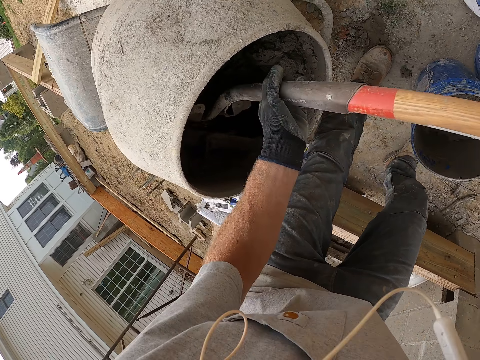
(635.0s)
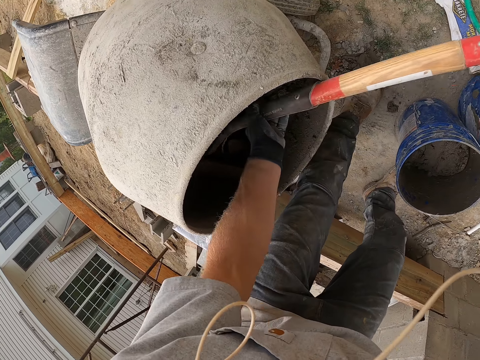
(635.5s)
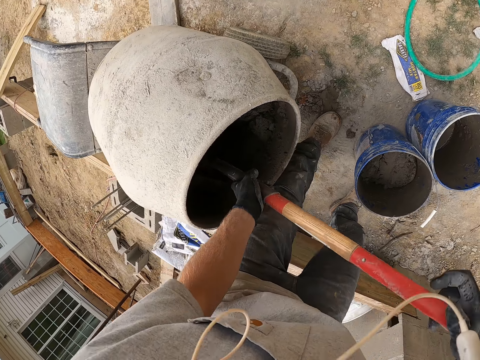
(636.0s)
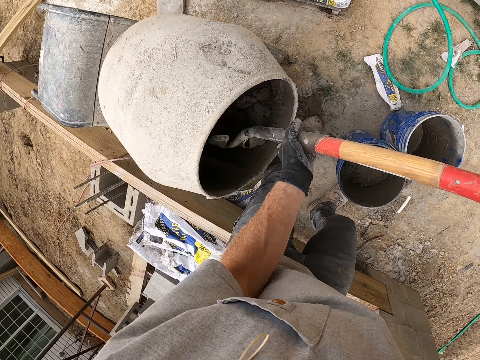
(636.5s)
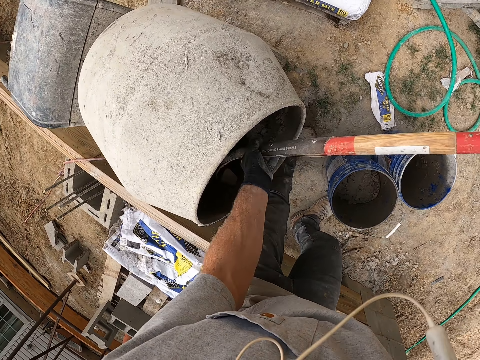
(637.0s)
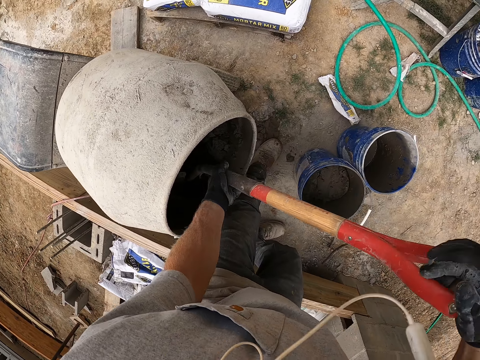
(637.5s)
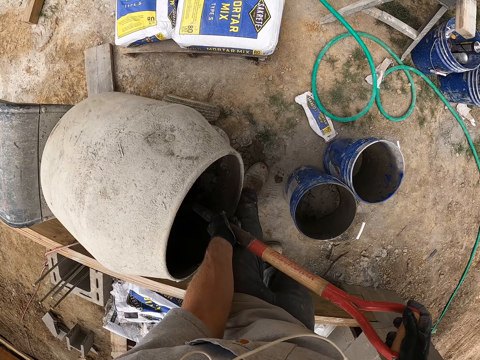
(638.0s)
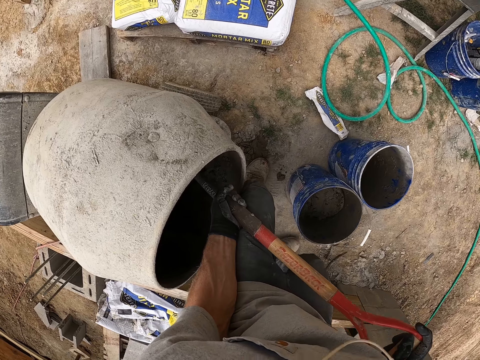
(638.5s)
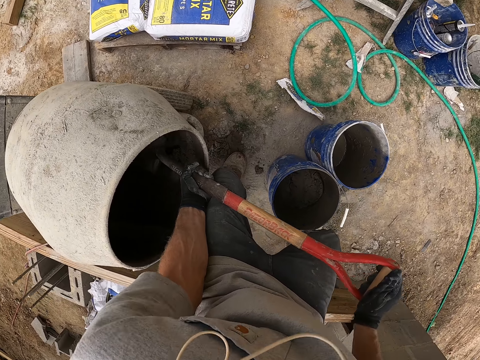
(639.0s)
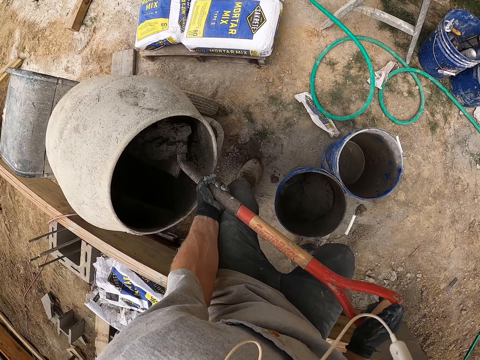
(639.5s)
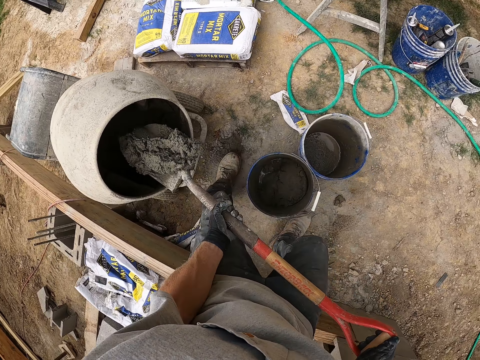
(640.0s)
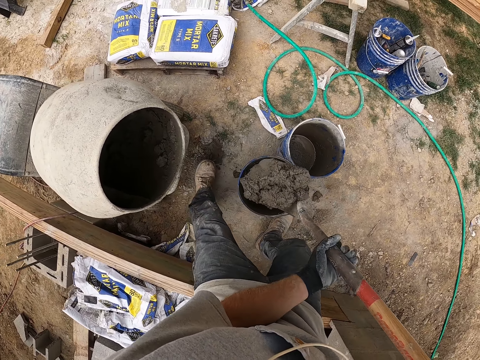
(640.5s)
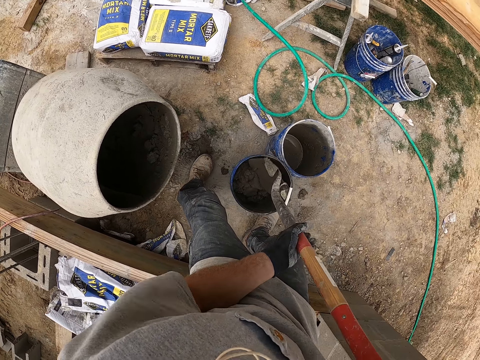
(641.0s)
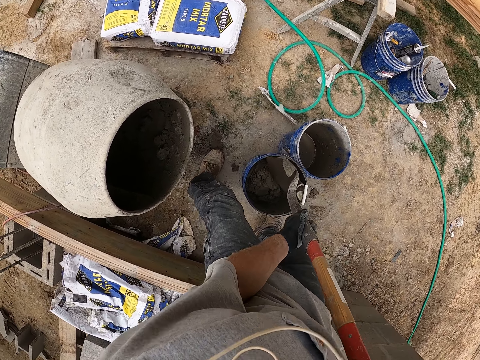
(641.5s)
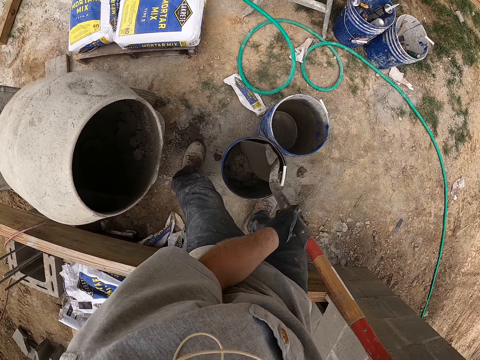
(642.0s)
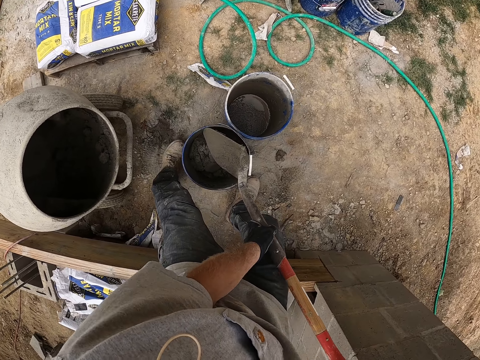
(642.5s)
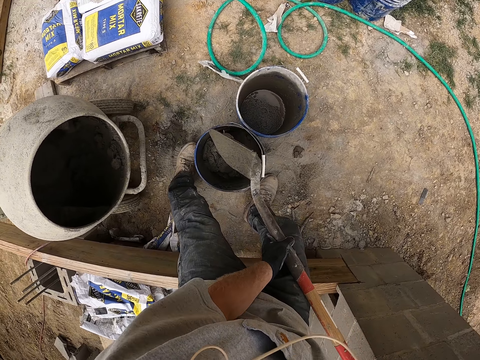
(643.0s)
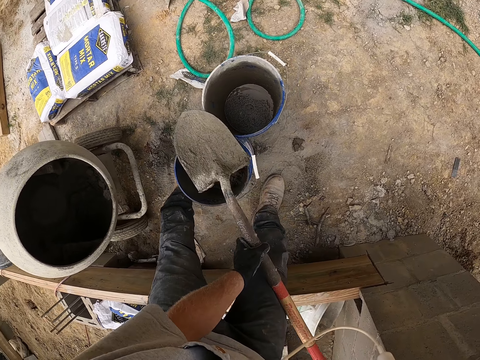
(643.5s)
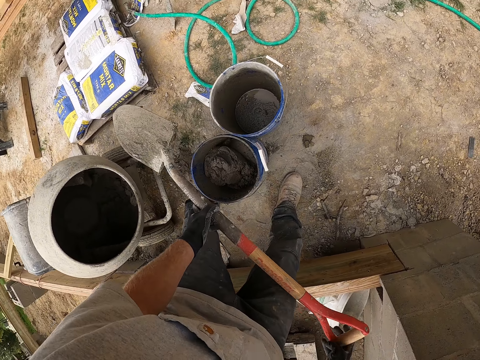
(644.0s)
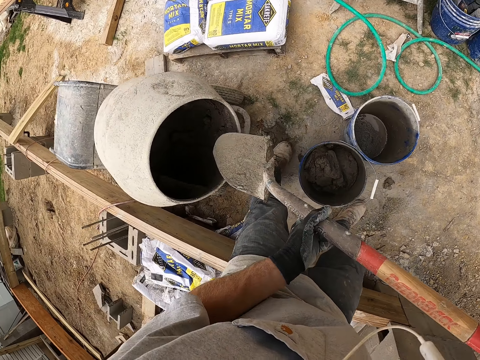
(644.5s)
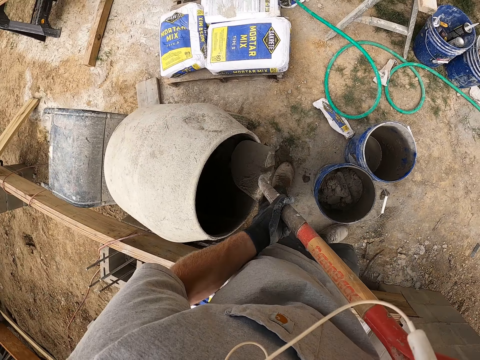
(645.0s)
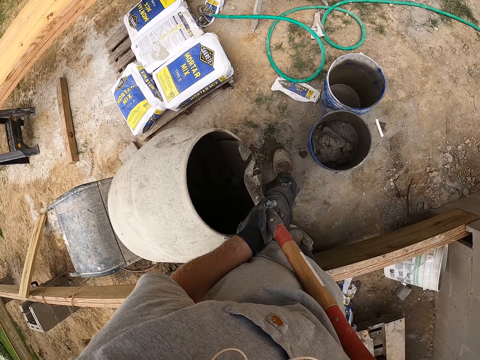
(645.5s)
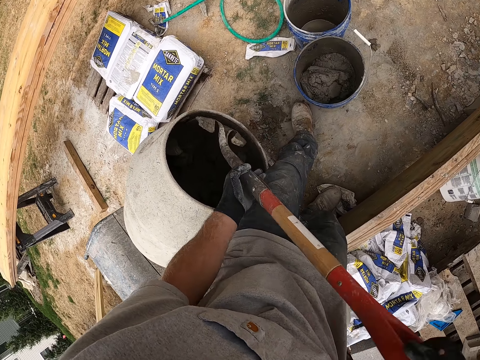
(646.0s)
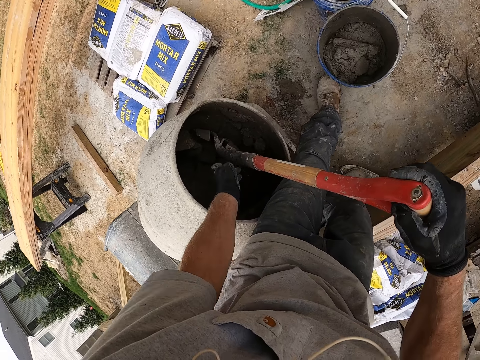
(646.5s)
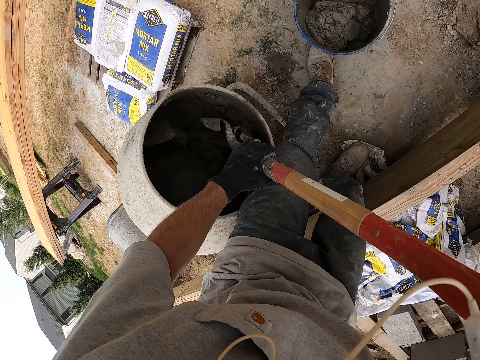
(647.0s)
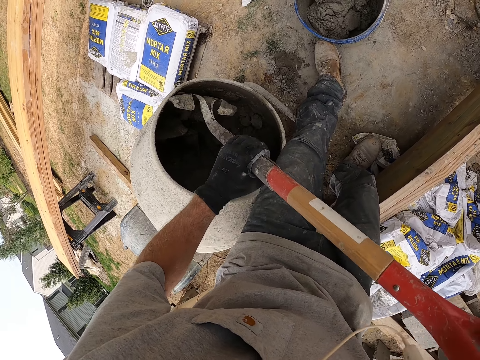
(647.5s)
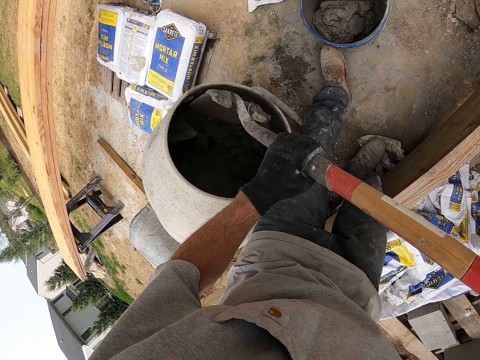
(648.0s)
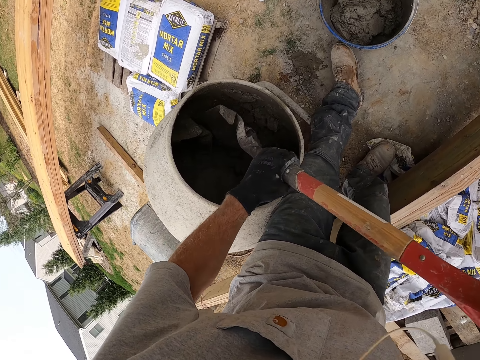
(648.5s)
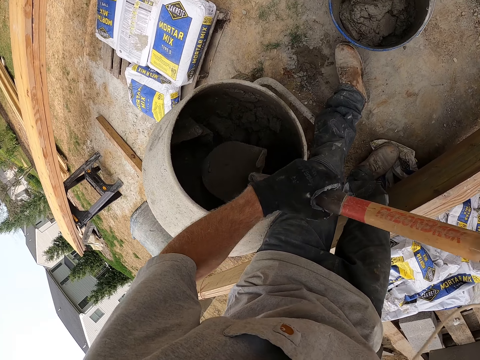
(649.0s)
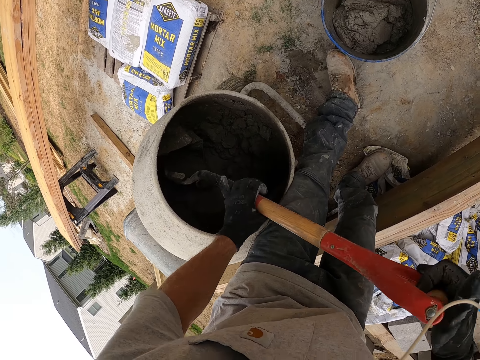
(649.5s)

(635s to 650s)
The camera wearer scoops concrete or mortar from a concrete mixer machine or mixing machine with a shovel. They put the concrete in a paint bucket with the shovel. They mix the concrete in the concrete mixer machine with the shovel. They scrape the mortar in the mixing machine.

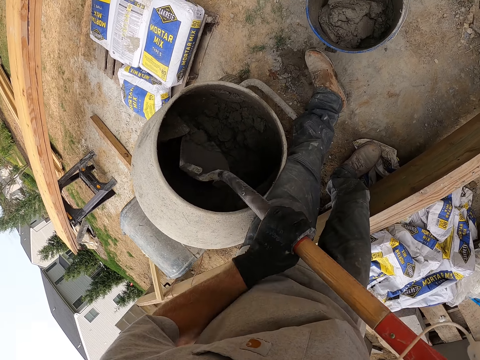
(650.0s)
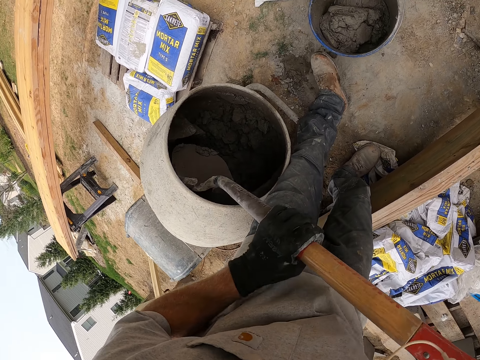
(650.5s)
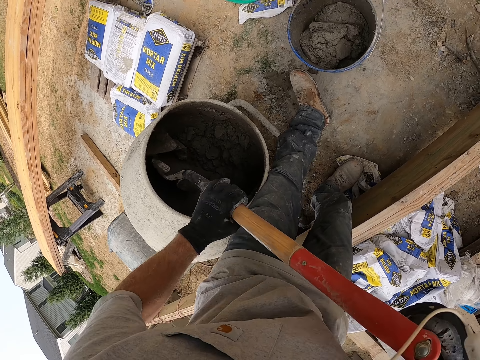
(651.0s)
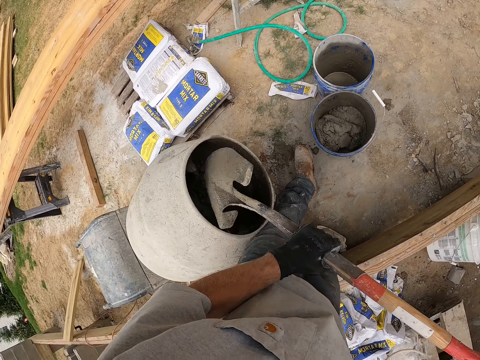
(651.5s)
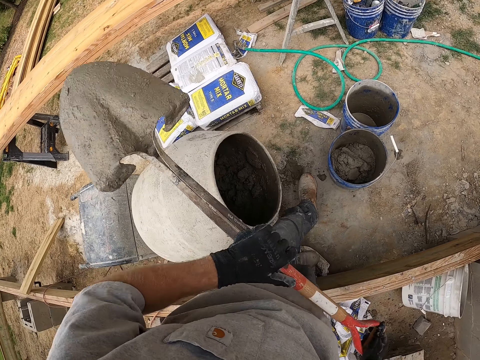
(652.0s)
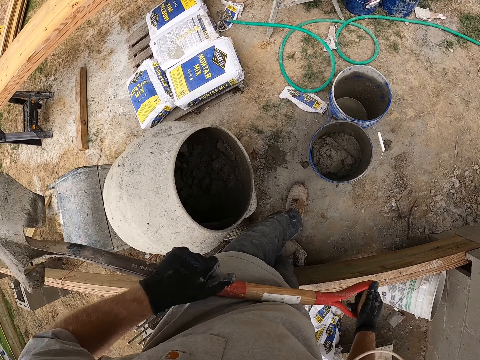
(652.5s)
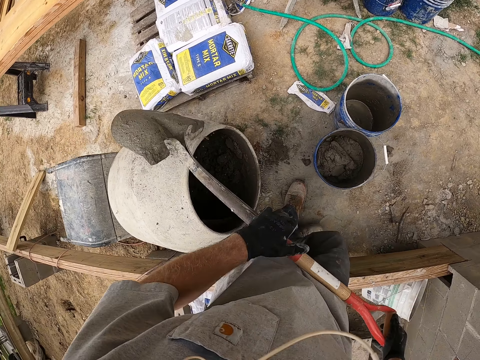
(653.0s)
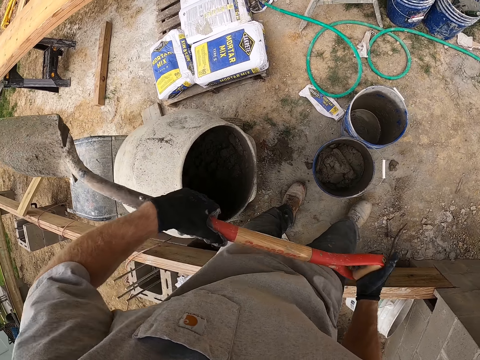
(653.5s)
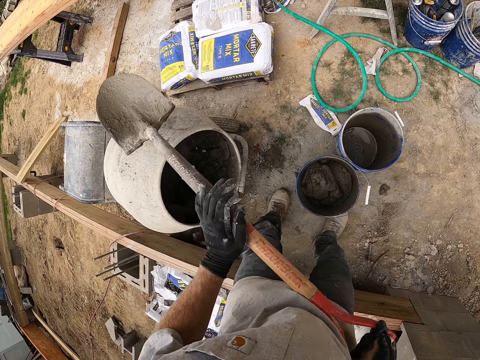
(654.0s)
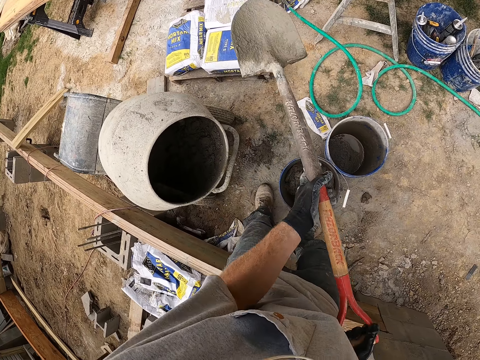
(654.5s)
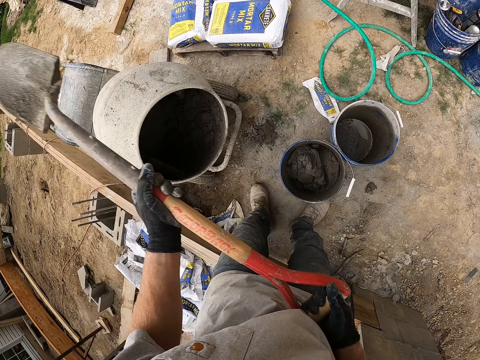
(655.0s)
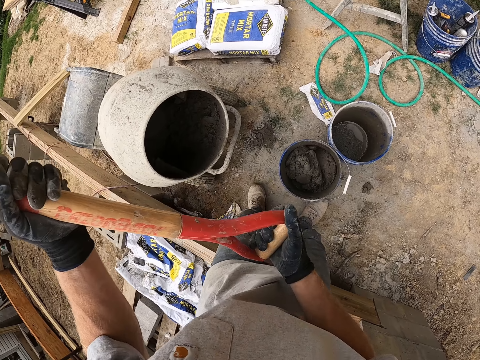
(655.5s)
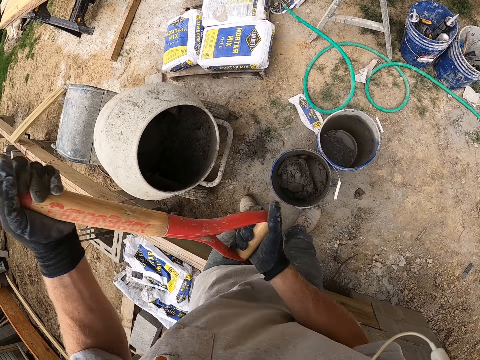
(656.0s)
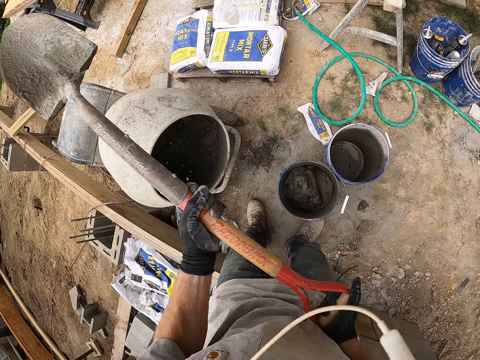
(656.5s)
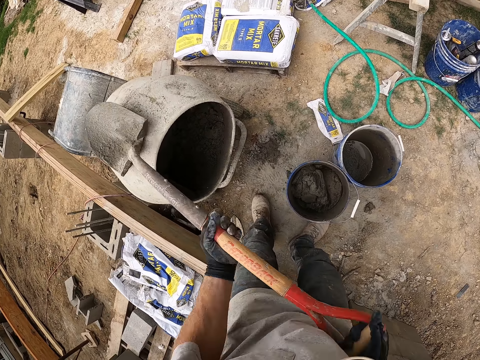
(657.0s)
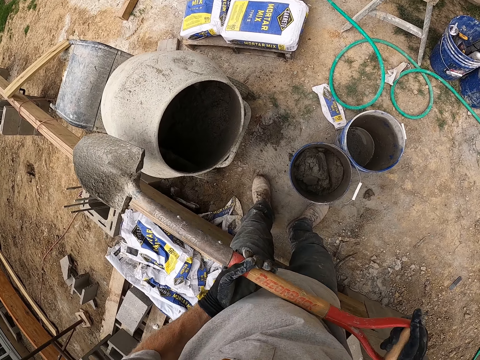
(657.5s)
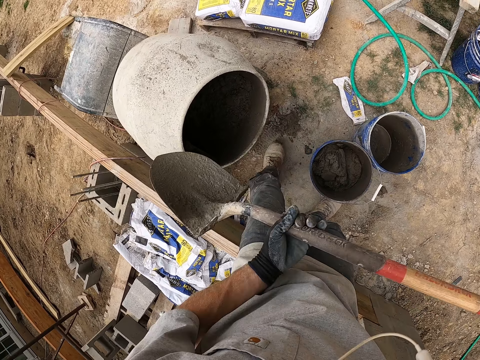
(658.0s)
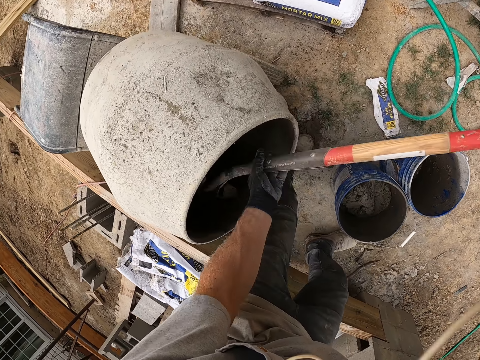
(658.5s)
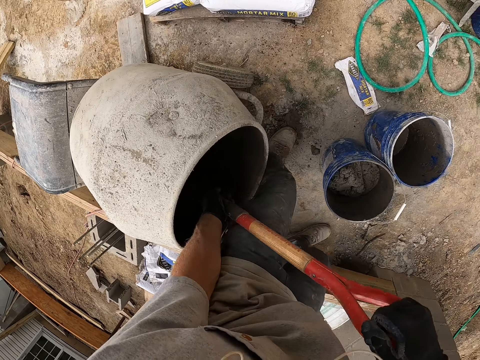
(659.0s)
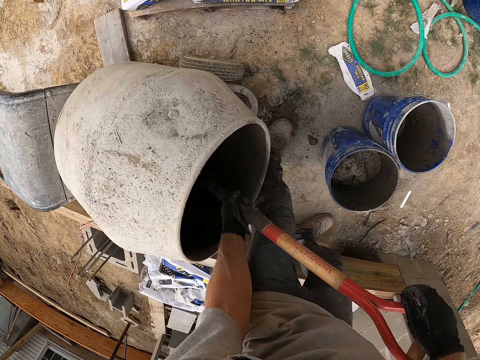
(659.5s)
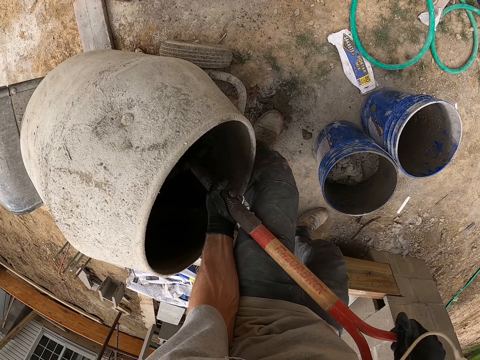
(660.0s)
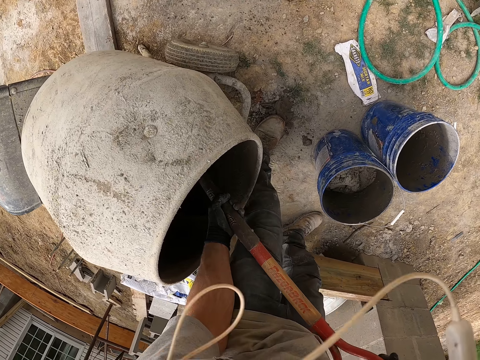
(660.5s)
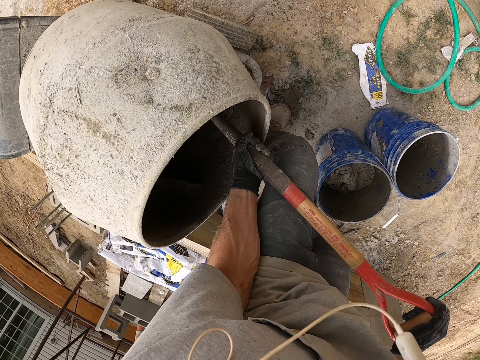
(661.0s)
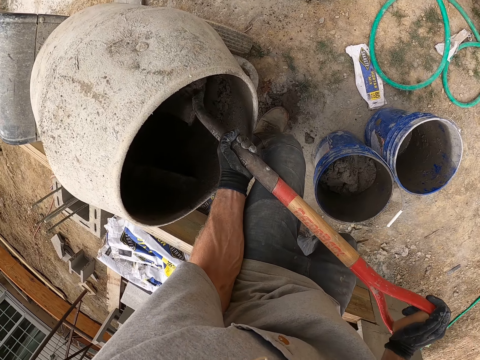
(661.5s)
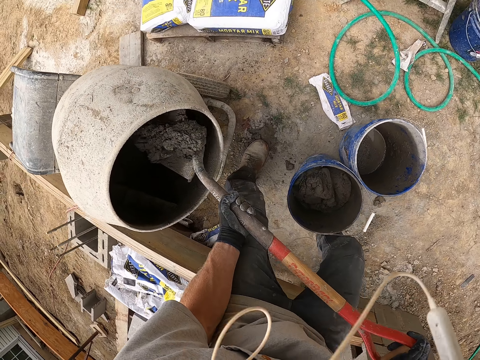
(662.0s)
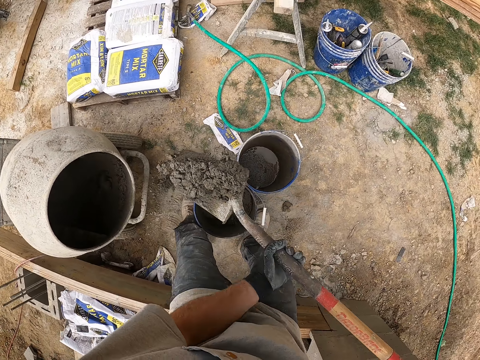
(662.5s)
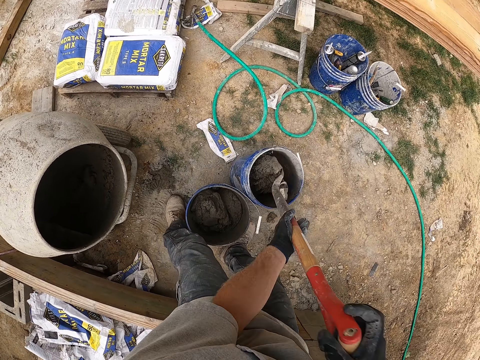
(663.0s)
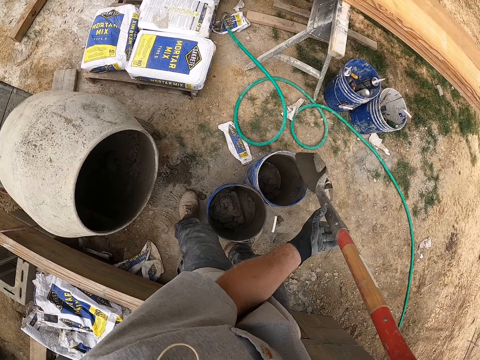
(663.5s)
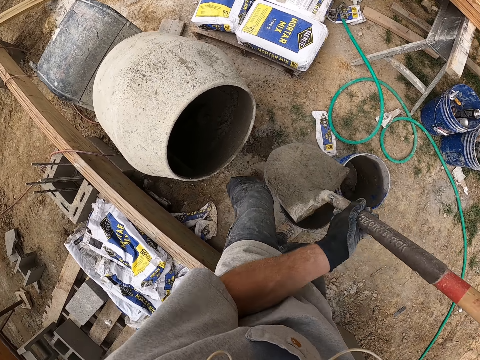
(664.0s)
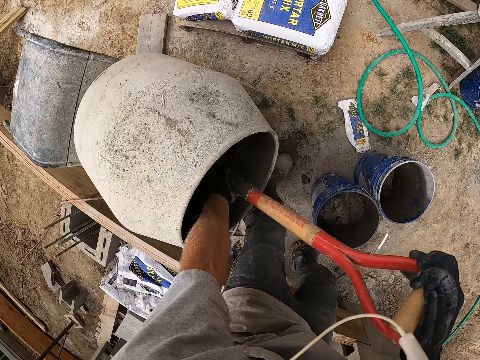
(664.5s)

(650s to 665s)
The camera wearer hits a shovel on the body of a mixing machine. They scoop concrete from the concrete mixer machine with the shovel. They put the concrete in a second paint bucket with the shovel.
